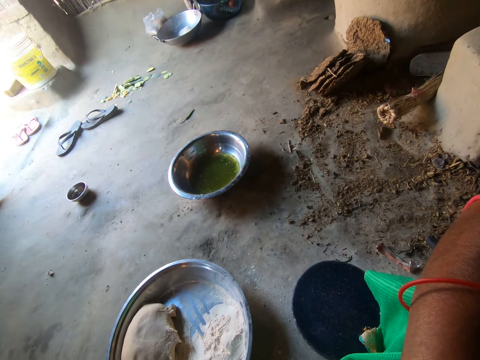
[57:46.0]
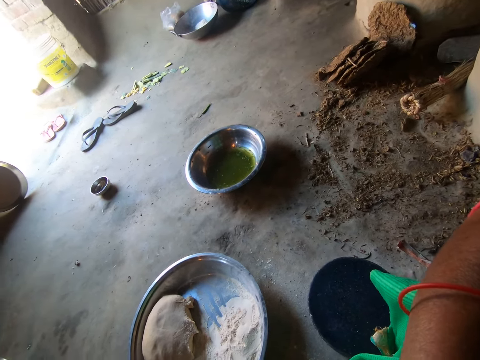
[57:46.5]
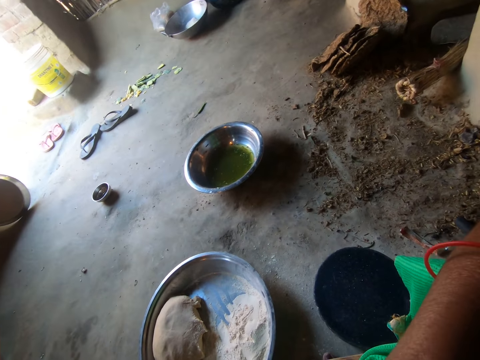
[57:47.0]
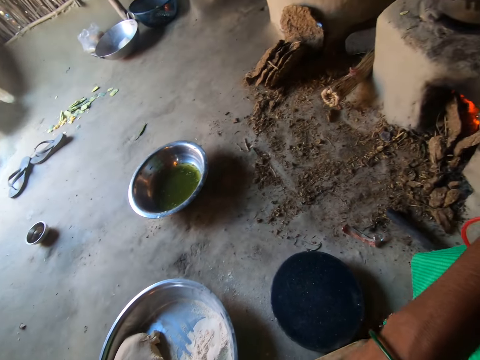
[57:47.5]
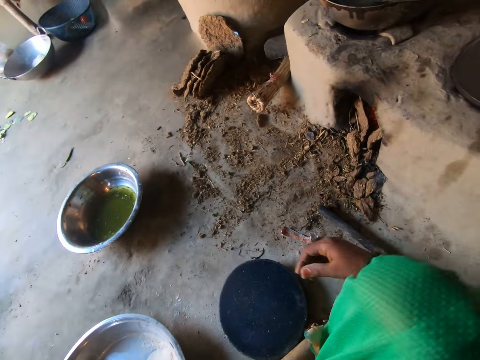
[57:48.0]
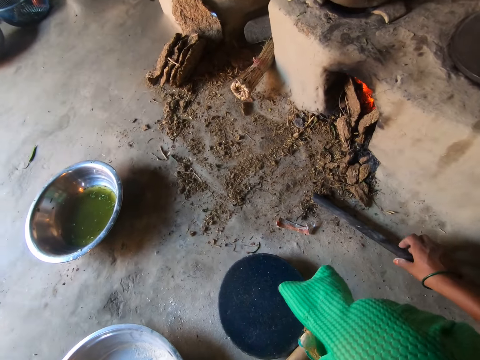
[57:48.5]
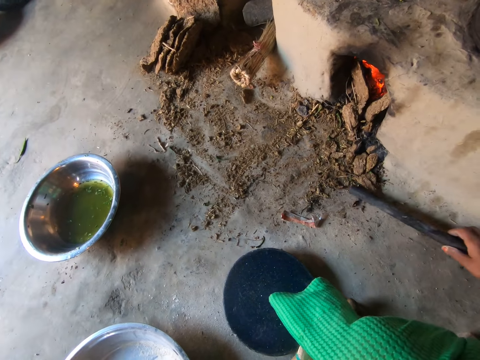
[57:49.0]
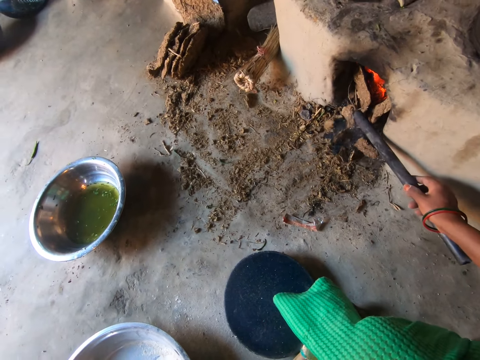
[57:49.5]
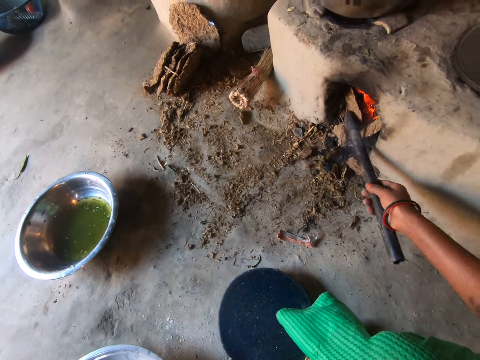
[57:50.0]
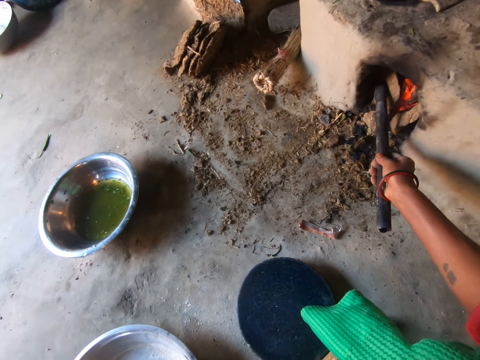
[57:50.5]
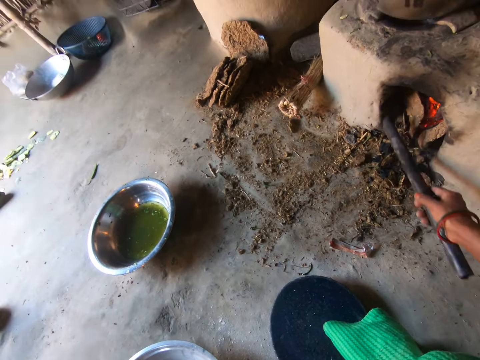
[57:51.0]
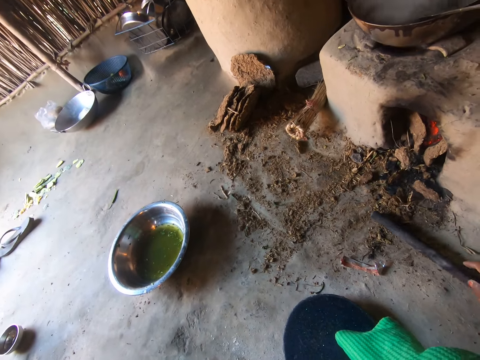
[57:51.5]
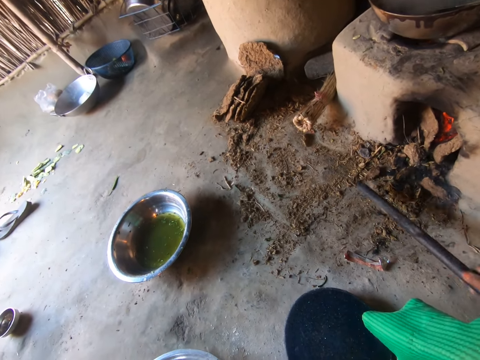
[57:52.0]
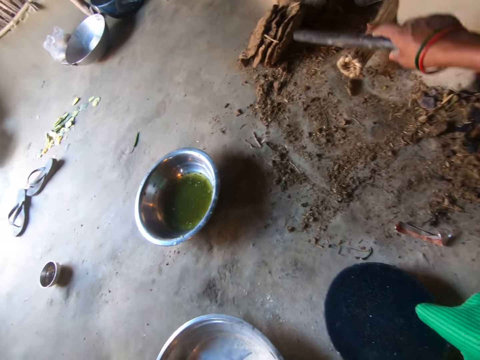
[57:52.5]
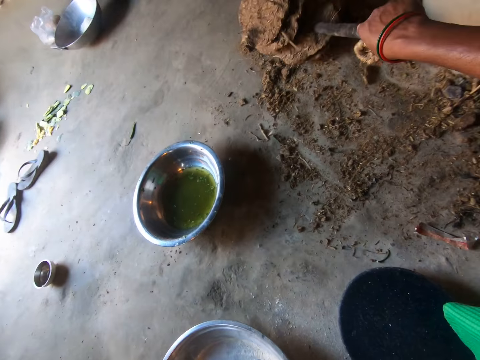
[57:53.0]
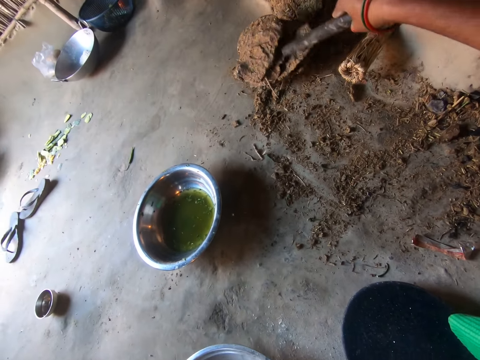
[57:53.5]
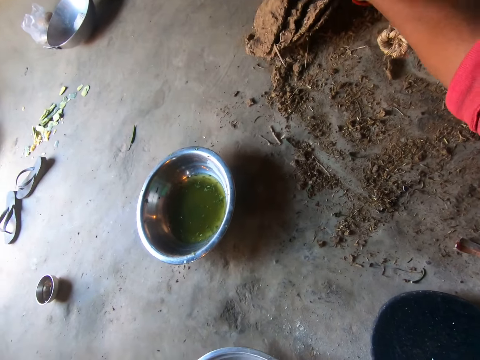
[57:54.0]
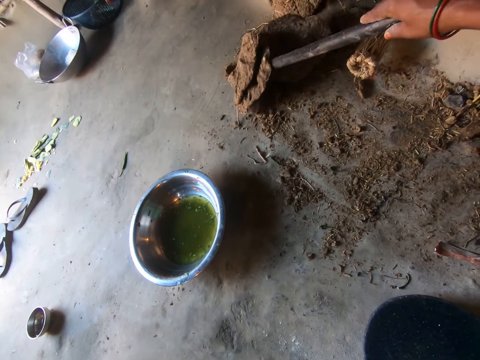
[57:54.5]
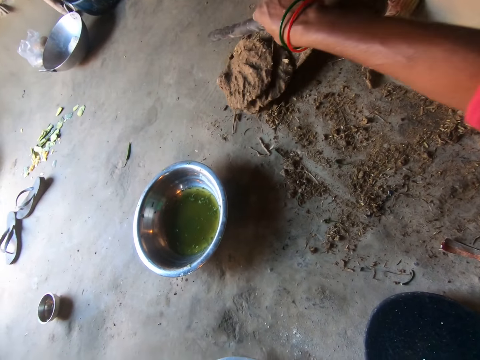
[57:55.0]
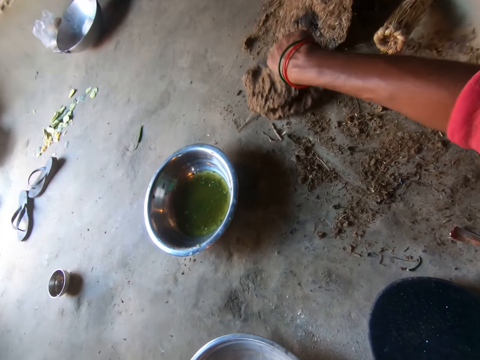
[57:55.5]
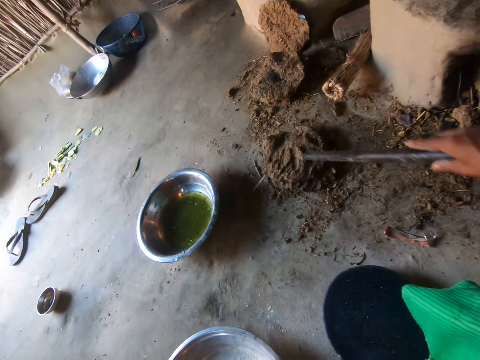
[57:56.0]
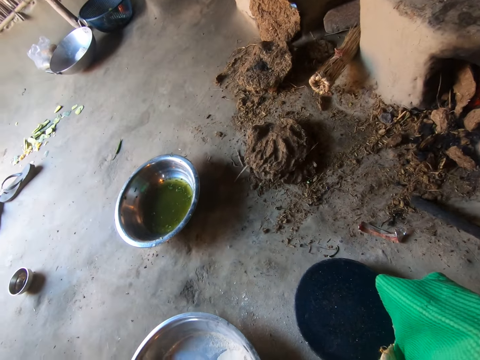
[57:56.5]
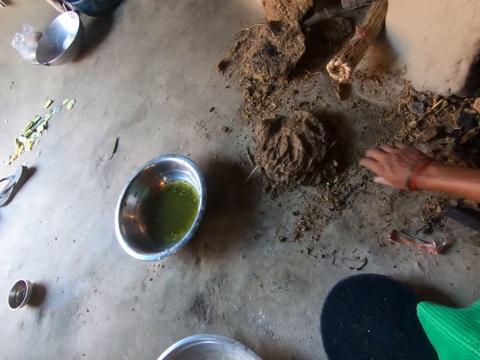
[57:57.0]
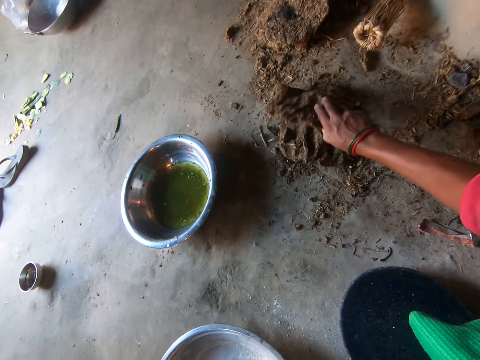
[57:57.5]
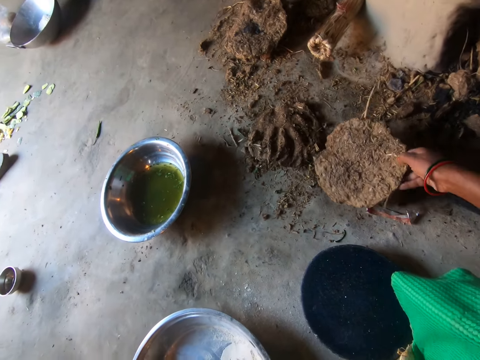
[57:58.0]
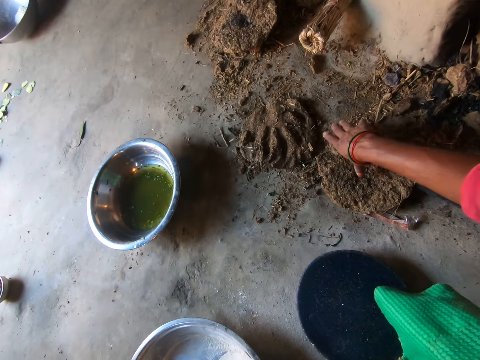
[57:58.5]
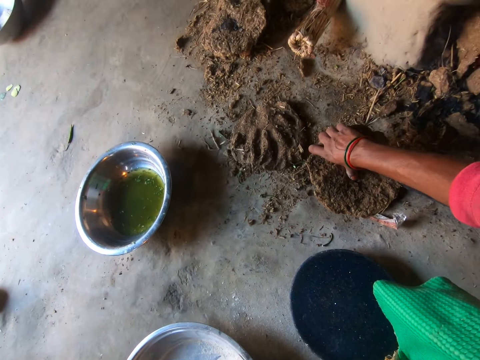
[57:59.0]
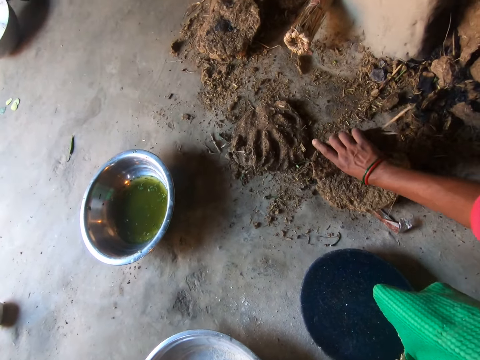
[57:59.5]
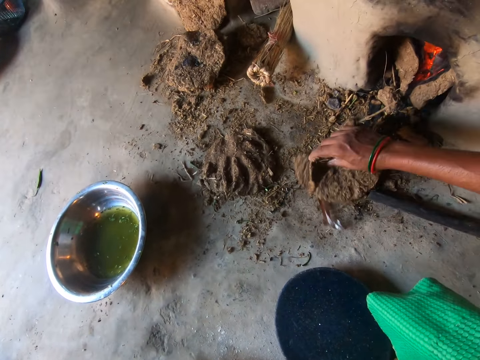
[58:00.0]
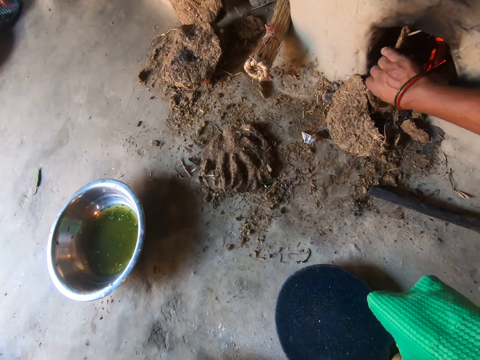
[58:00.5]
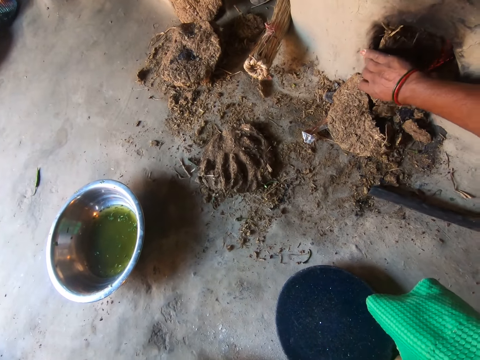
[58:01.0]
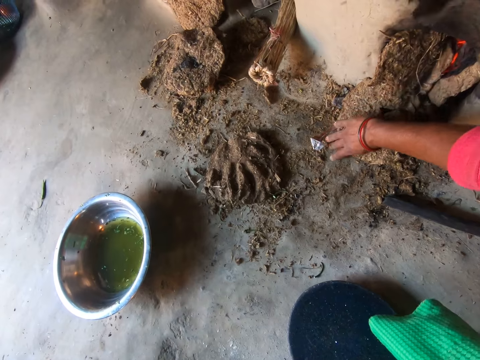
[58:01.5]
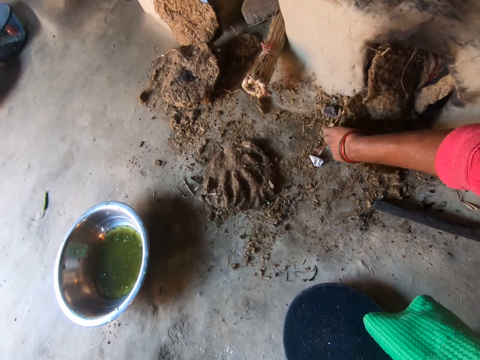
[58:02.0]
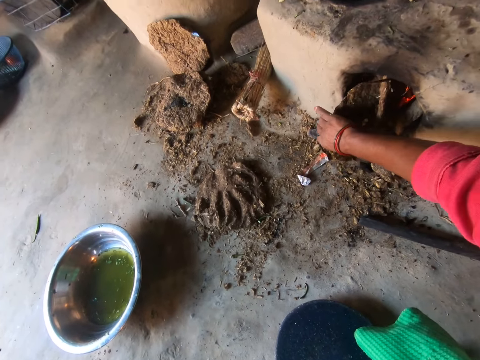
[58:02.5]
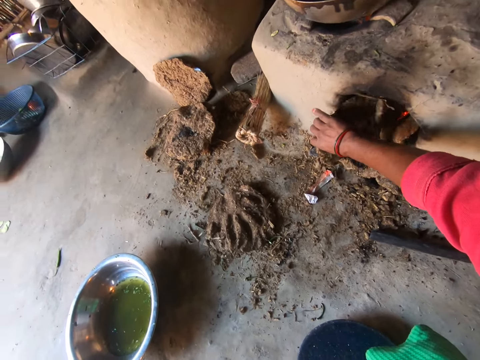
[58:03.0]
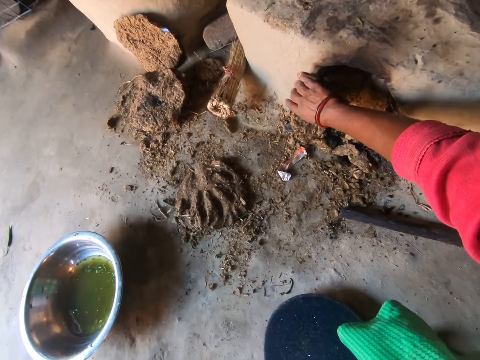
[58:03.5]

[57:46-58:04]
The camera wearer picks up the rod from the floor with her right hand. She adjusts the fire with the rod. She pushes the firewood in the stove. She moves a piece of cow dung with the rod on the floor. She drops the rod on the floor with her right hand. She moves the cow dung with her right hand. She takes the wood on the floor. She breaks the cow dung with her right hand. She puts the cow dung into the fire place.

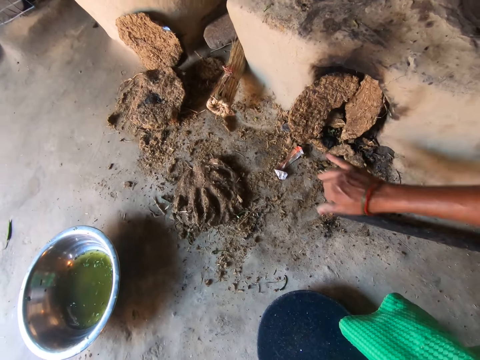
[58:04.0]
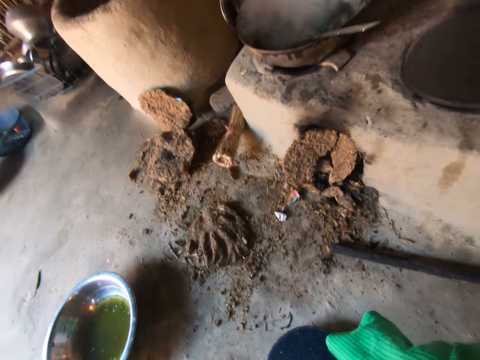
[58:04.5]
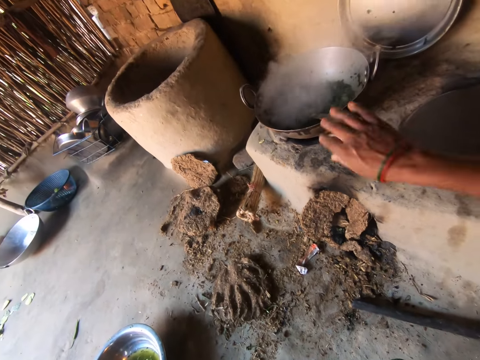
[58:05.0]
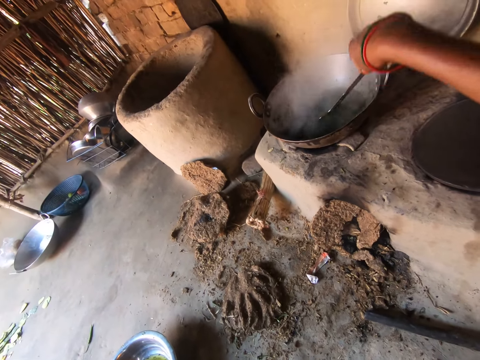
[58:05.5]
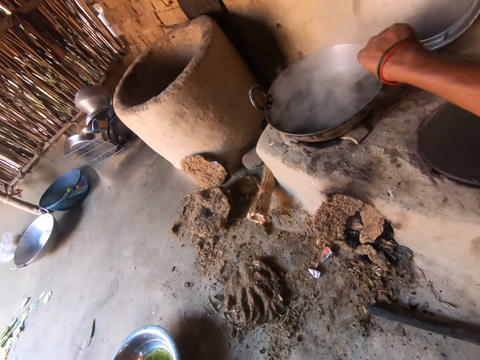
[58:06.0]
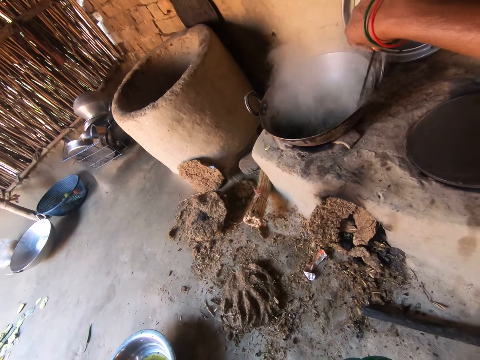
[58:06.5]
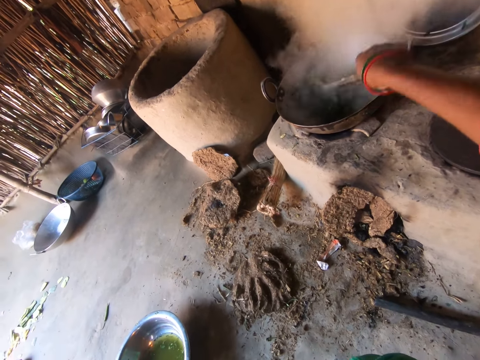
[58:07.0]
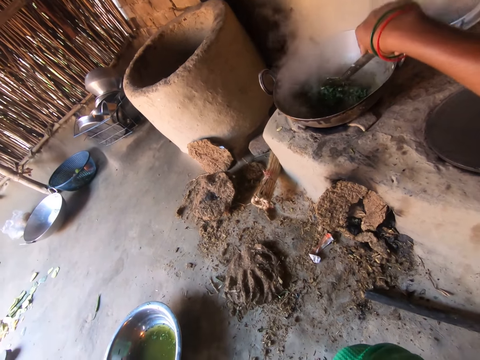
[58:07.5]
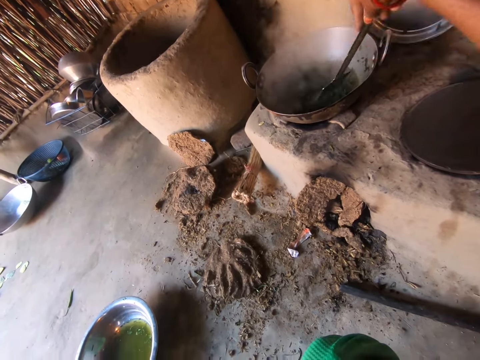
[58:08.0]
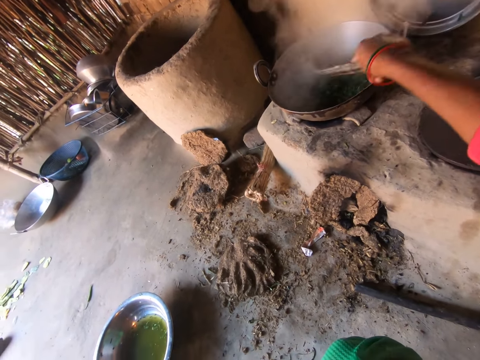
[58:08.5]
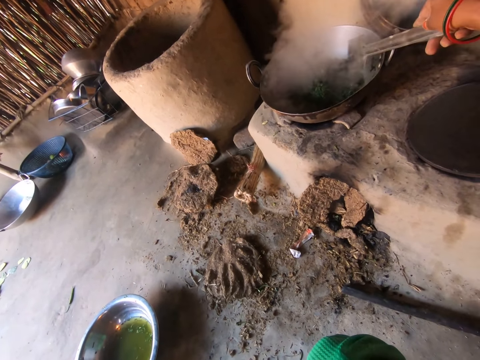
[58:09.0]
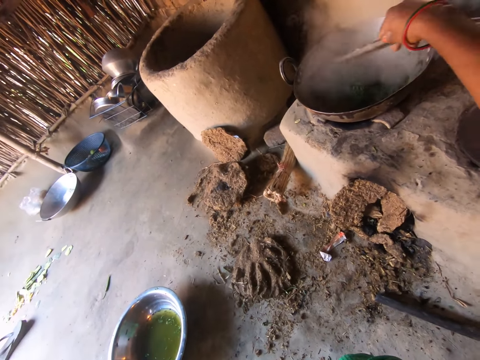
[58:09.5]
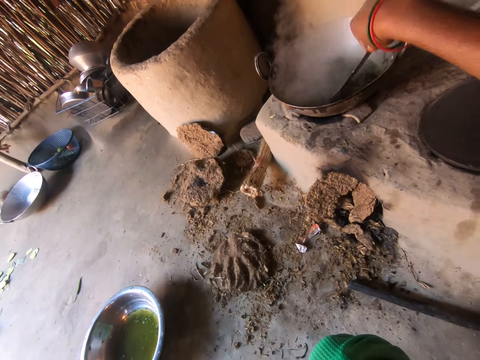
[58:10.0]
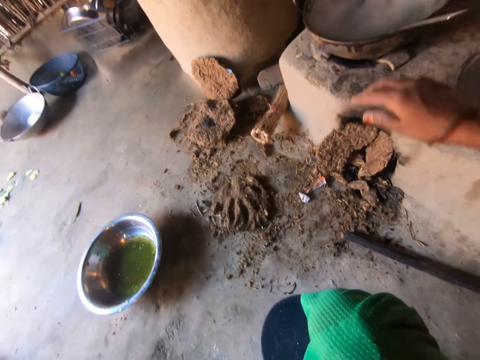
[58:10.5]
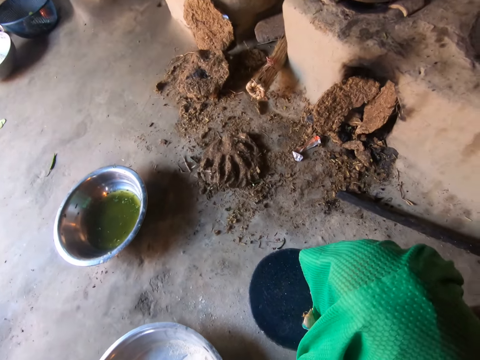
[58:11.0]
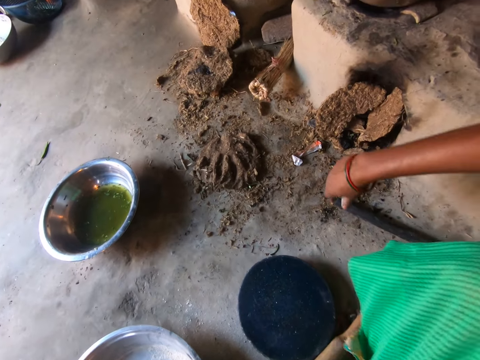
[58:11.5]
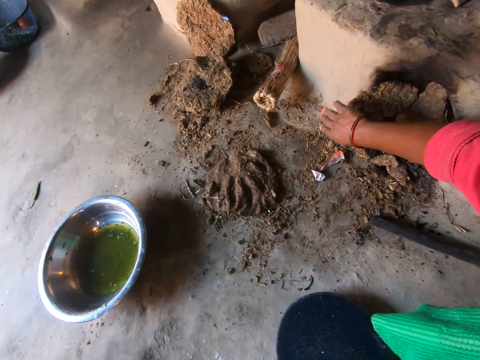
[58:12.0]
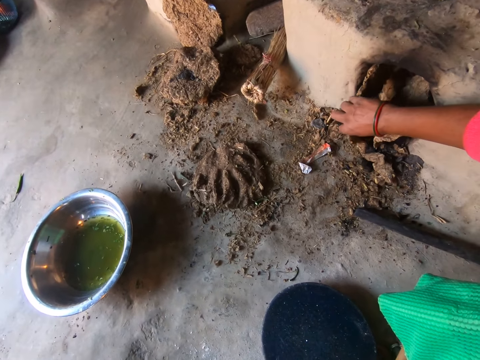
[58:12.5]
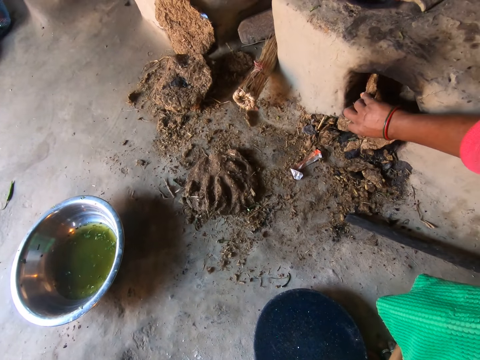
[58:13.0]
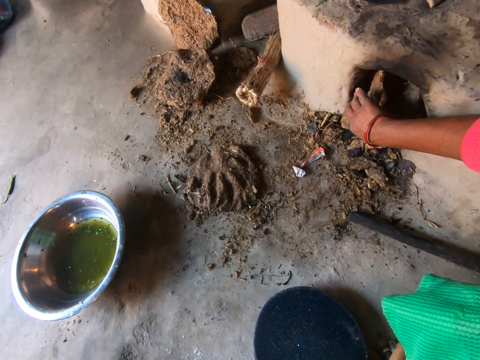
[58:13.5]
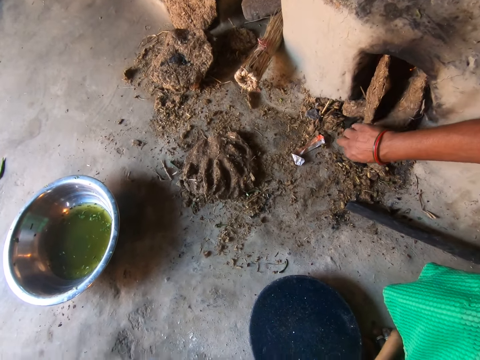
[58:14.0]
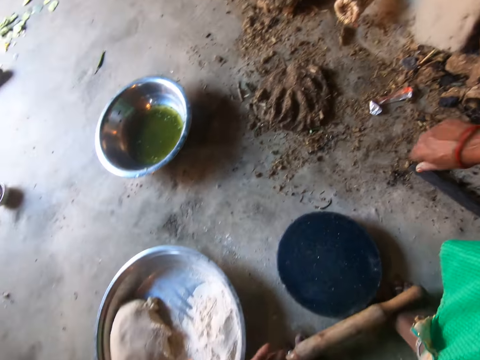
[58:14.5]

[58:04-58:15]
The camera wearer grabs the spoon with her right hand. She stirs the food with the spoon. She adjusts the cow dung in the fire place with her right hand. She pushes the firewood in the stove.
